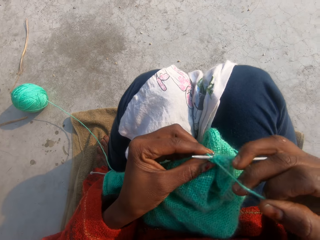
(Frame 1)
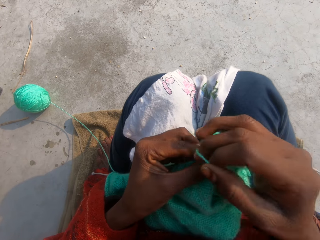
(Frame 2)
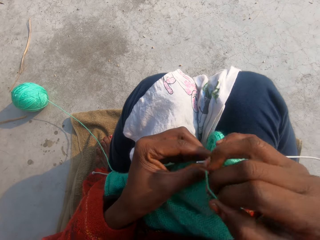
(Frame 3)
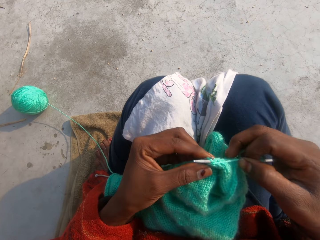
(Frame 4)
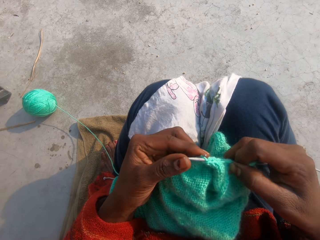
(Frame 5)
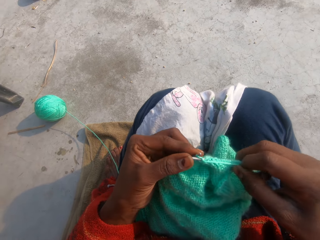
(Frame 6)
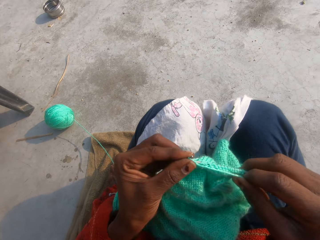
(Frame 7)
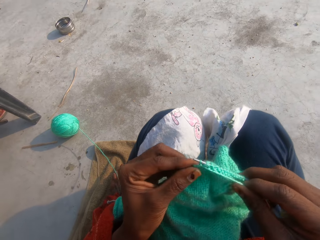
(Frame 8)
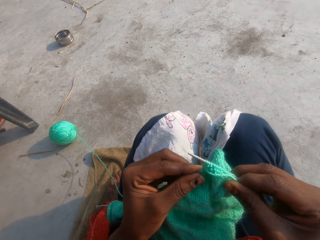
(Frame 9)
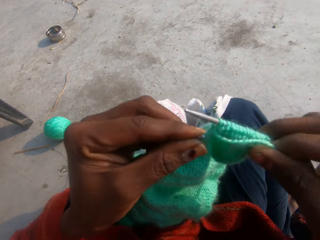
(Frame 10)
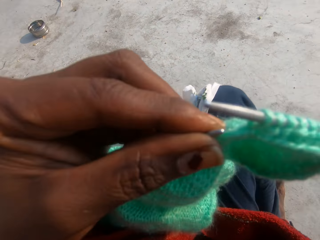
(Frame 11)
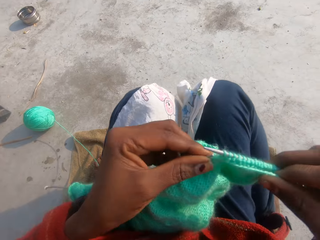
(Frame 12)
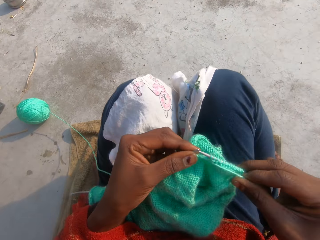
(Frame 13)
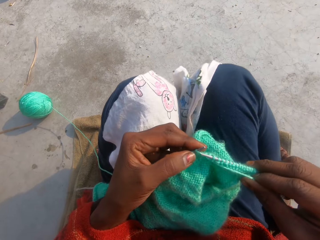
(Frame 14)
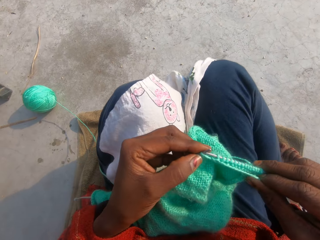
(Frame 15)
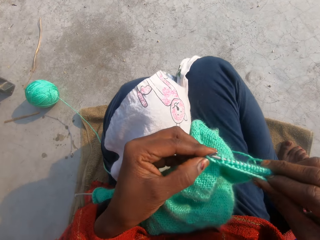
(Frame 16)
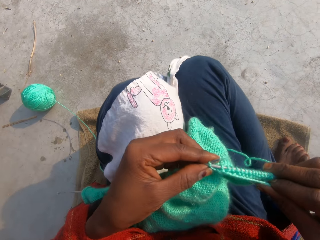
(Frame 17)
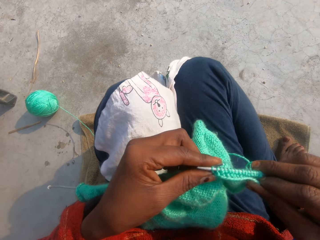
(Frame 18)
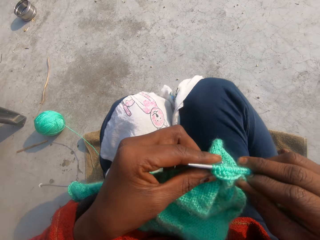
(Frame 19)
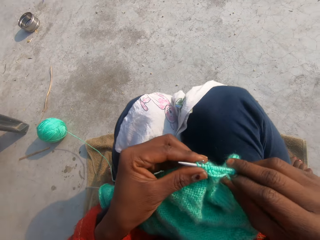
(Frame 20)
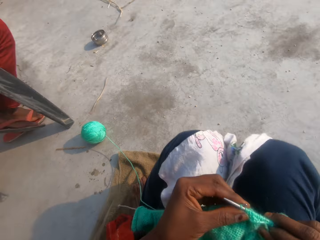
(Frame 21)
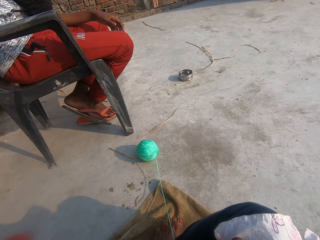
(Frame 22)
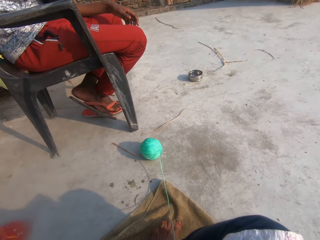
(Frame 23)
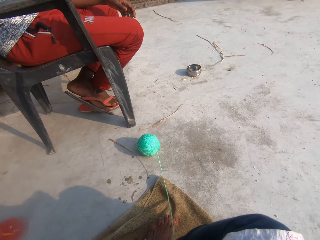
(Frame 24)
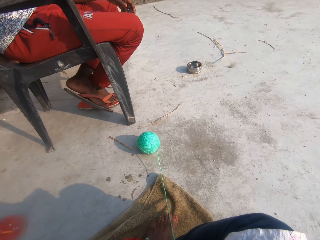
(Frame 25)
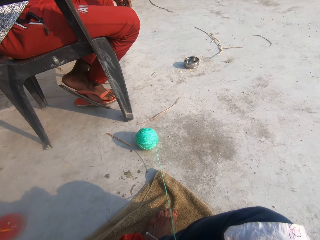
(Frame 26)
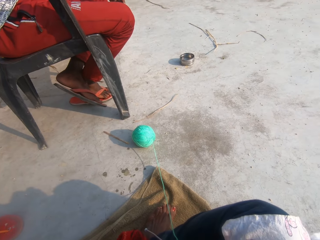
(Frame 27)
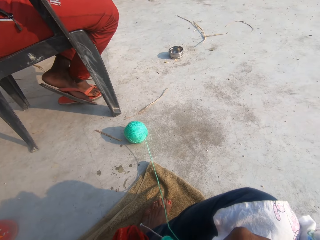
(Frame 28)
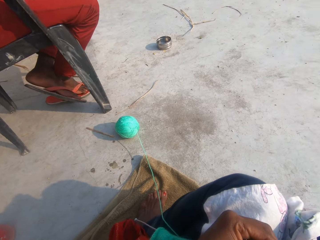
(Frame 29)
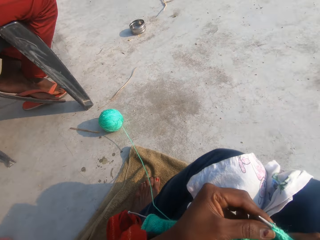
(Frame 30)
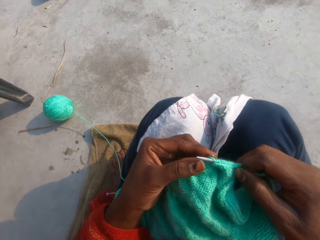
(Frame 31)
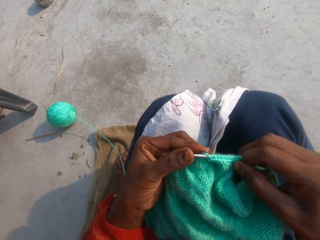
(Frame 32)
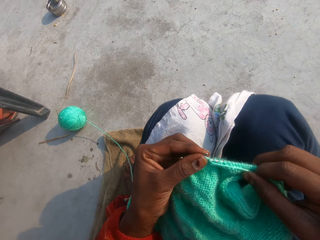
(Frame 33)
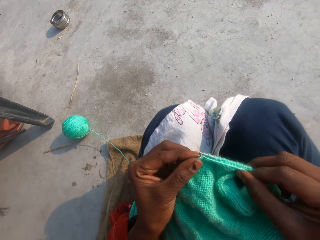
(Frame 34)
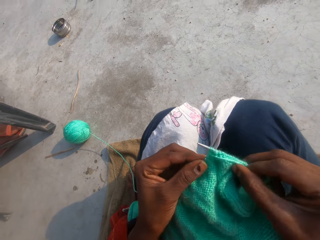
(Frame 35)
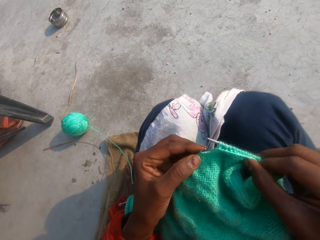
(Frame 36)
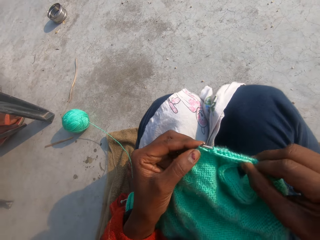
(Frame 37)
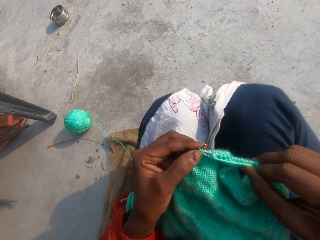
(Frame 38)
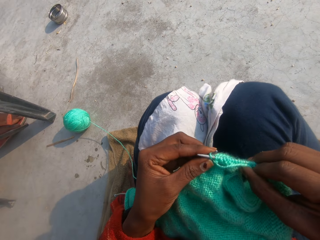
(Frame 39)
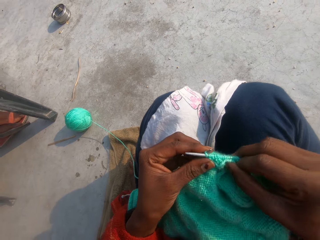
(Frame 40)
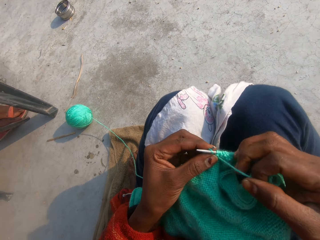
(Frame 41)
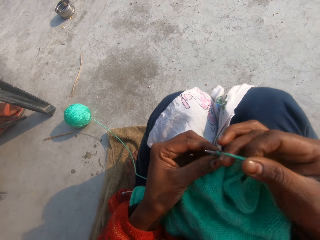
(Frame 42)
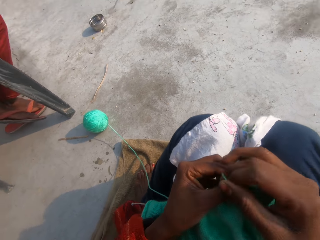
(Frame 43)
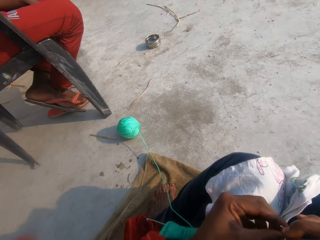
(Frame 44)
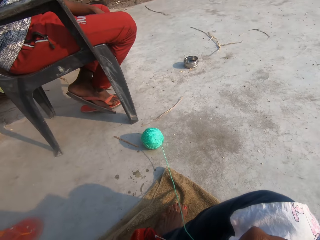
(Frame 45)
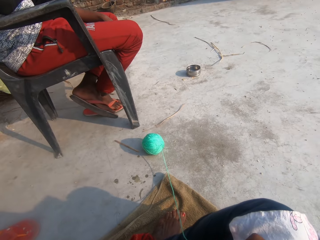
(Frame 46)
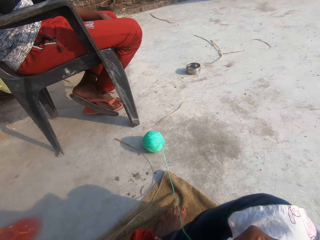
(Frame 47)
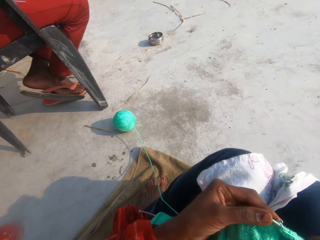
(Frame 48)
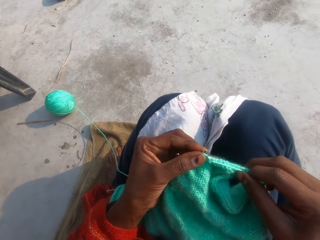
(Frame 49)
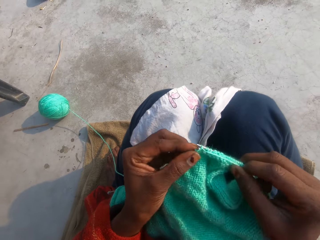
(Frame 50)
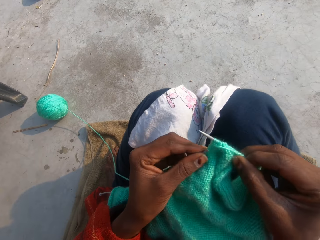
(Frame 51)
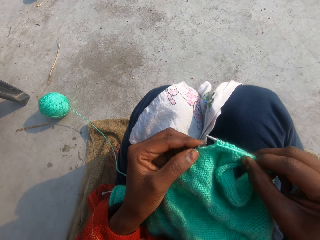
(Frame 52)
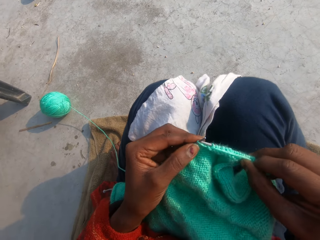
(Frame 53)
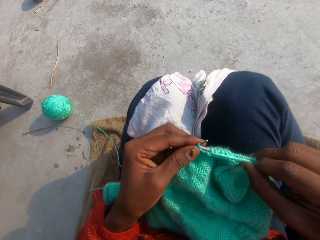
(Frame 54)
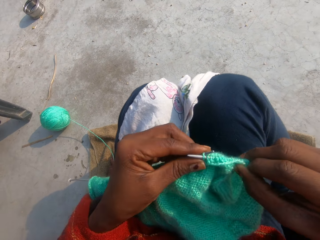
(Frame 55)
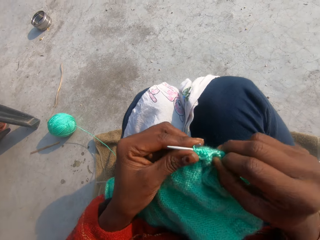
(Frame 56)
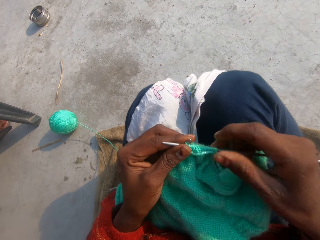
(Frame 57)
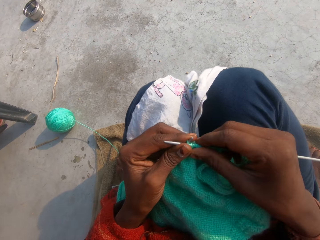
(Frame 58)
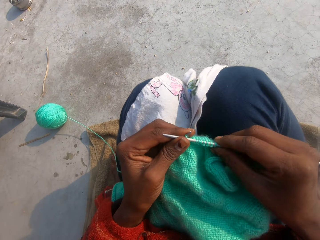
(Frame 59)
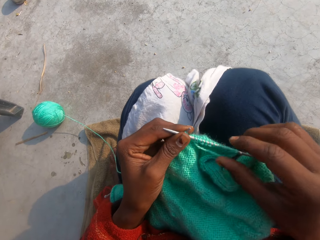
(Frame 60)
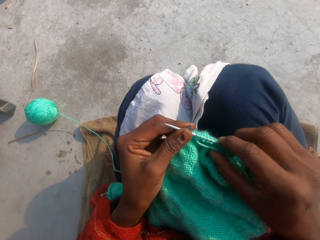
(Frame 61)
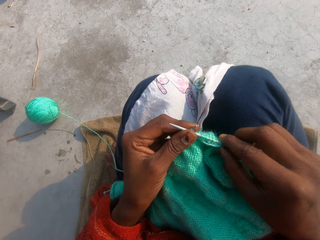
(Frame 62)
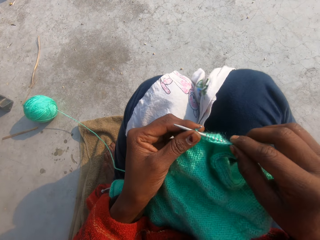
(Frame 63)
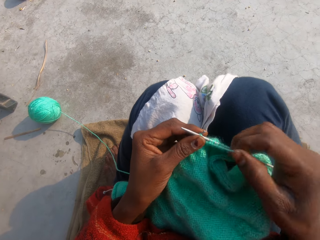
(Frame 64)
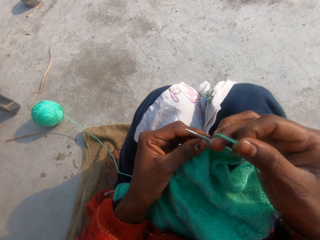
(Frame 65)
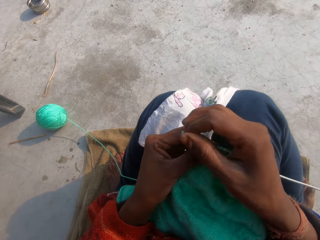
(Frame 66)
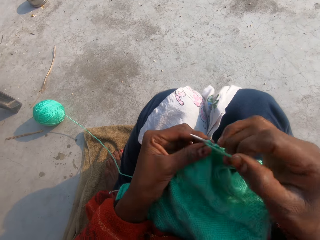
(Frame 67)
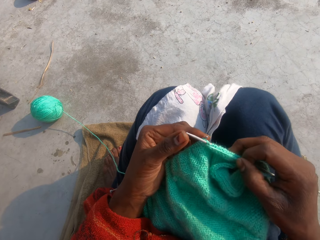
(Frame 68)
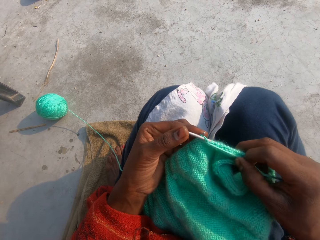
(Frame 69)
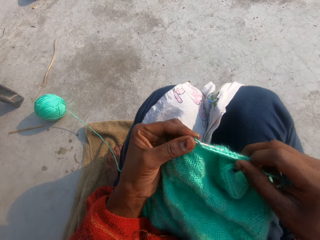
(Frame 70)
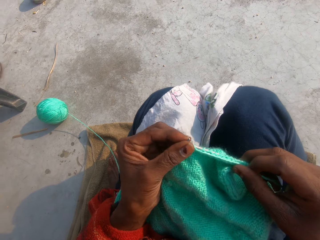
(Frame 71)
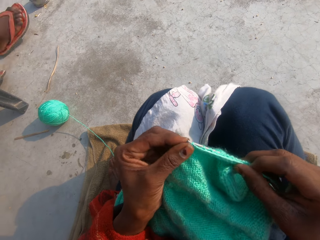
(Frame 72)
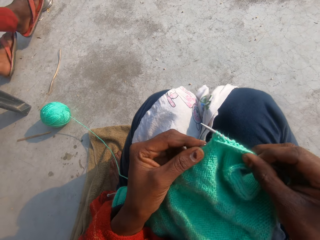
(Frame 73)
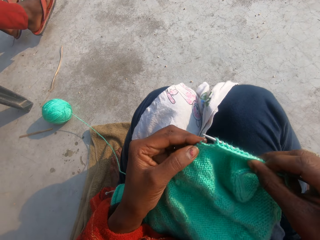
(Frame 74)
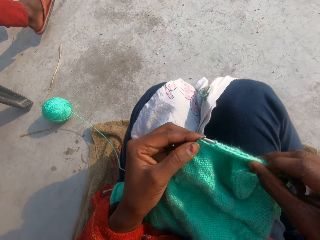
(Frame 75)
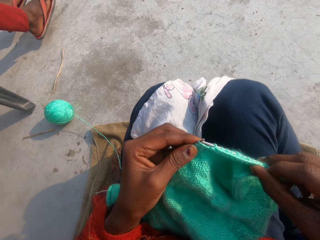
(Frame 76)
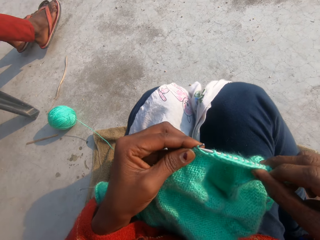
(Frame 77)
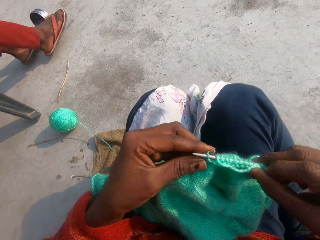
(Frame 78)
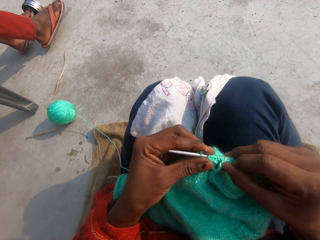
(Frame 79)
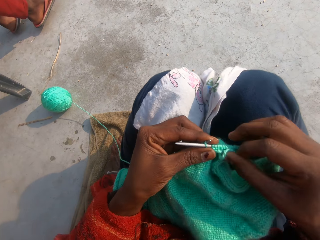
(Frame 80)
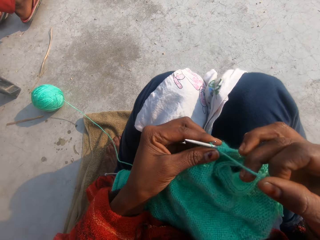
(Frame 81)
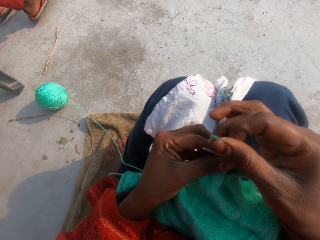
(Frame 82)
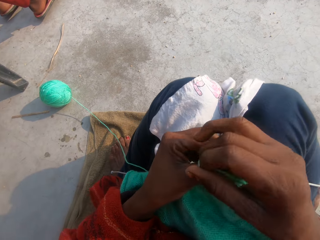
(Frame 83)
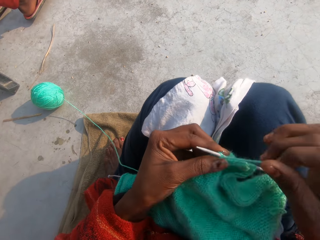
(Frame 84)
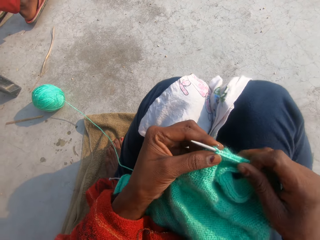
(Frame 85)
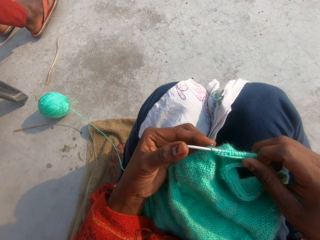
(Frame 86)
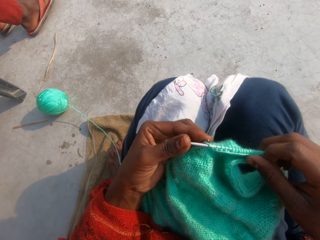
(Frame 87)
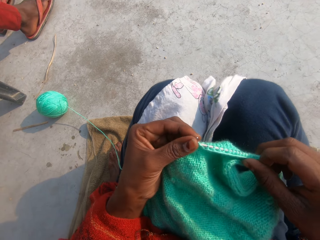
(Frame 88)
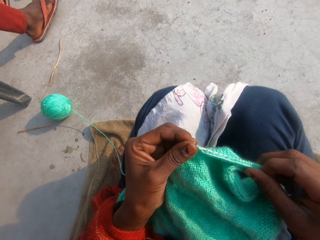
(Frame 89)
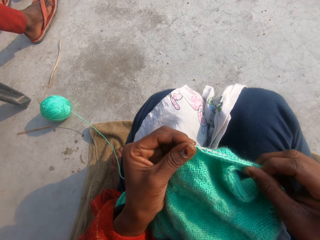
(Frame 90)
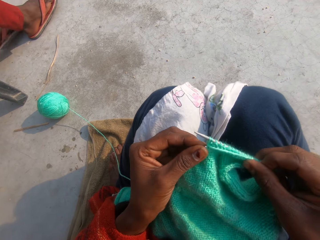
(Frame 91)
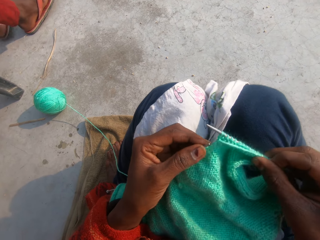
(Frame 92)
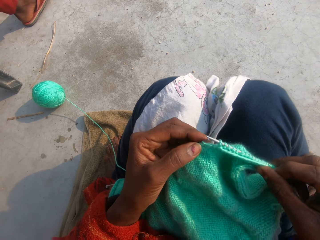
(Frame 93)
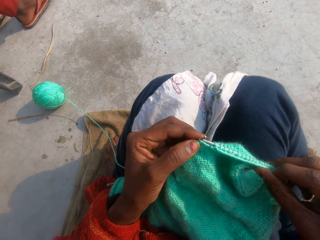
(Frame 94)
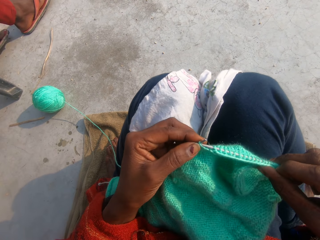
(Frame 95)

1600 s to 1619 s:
The camera wearer coils a knitting thread on a knitting needle. They knit a piece of fabric with the knitting needle. They adjust the piece of fabric on a lap. They knit the piece of fabric with the knitting needle. They look around a verandah. They knit the piece of fabric with the knitting needle. They coil the knitting thread on the knitting needle. They look around the verandah. They knit the piece of fabric with the knitting needle. They coil the knitting thread on the knitting needle.

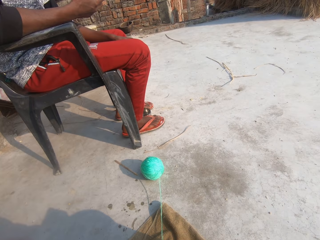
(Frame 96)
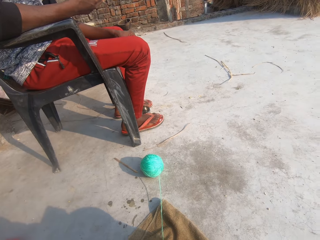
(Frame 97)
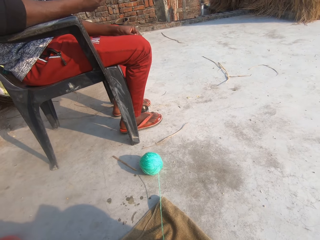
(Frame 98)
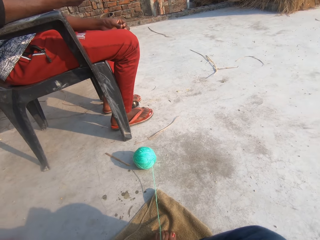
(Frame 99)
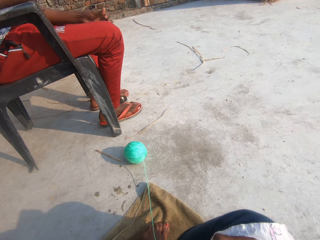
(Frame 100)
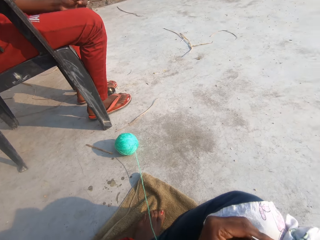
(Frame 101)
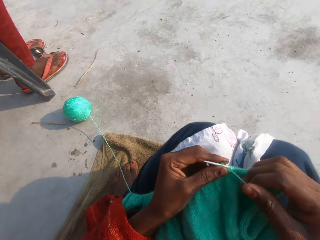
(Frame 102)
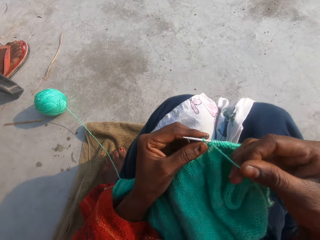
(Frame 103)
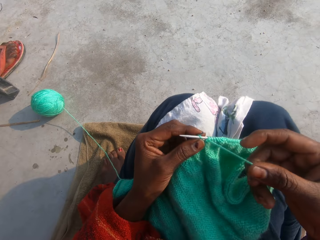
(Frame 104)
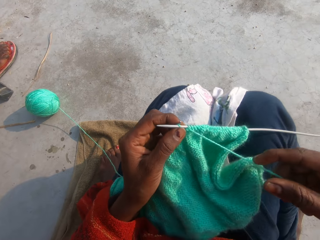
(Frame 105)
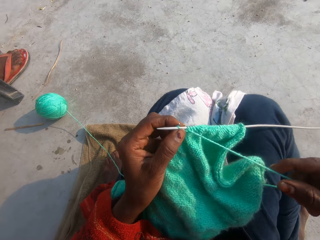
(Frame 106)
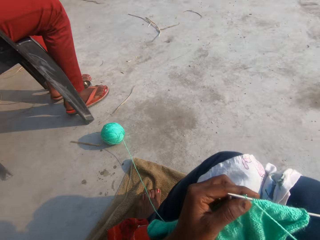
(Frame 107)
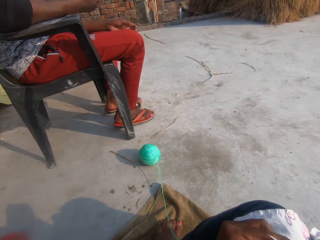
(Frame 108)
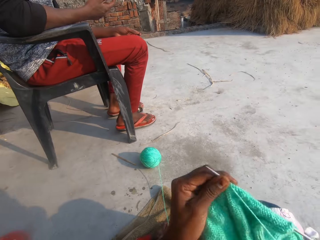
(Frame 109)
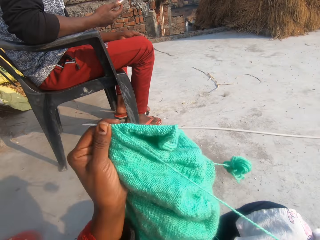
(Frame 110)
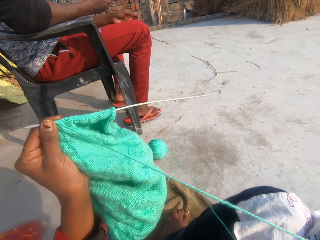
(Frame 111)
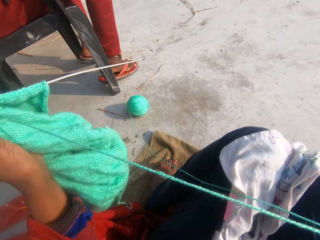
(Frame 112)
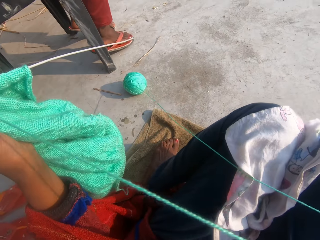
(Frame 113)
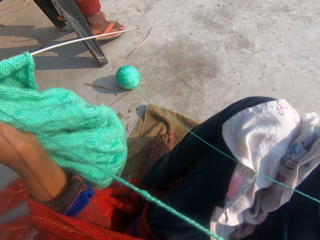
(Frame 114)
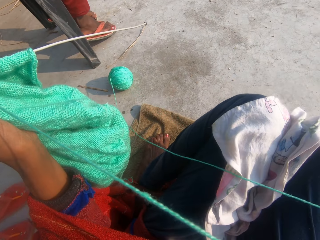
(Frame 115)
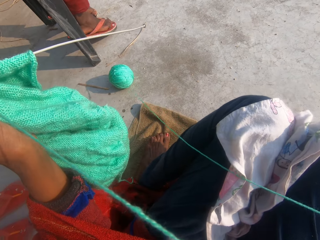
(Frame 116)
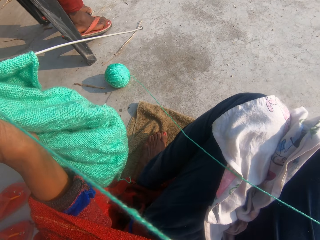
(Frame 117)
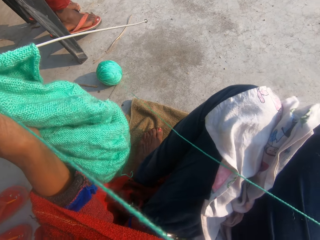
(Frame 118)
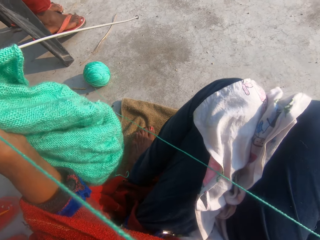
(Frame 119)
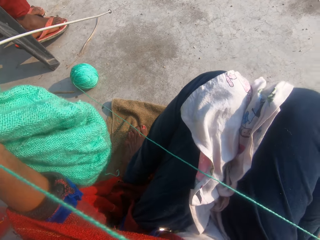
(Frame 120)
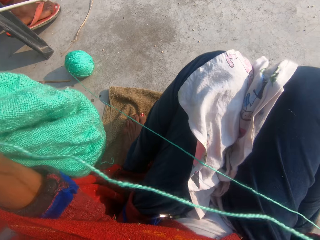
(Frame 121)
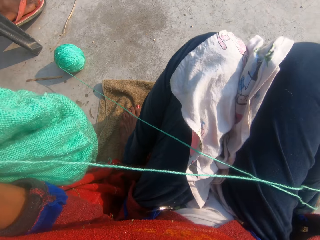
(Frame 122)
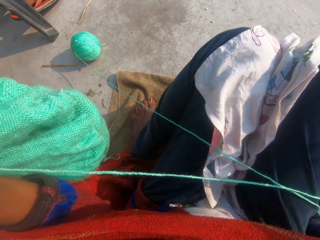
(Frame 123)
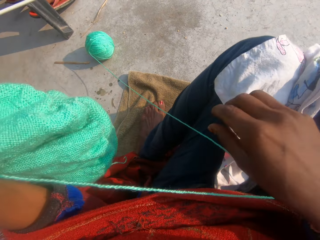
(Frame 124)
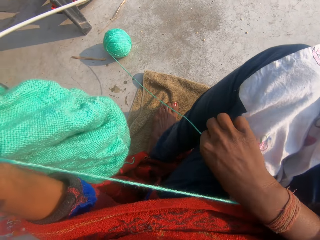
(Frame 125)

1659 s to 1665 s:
The camera wearer adjusts the yarn. They stretch the wool from its yarn.
